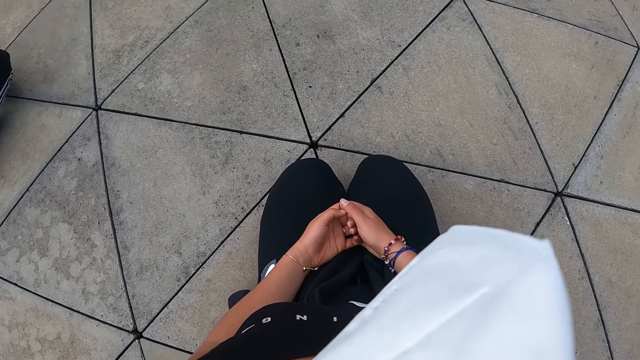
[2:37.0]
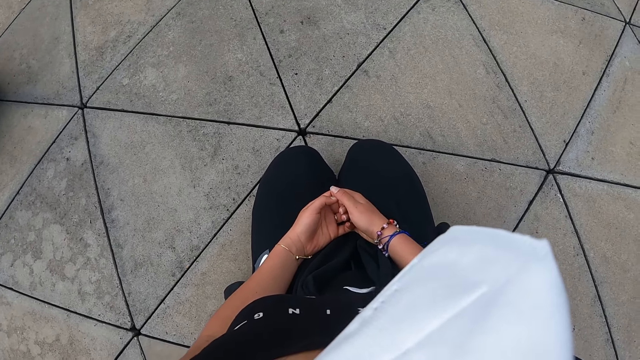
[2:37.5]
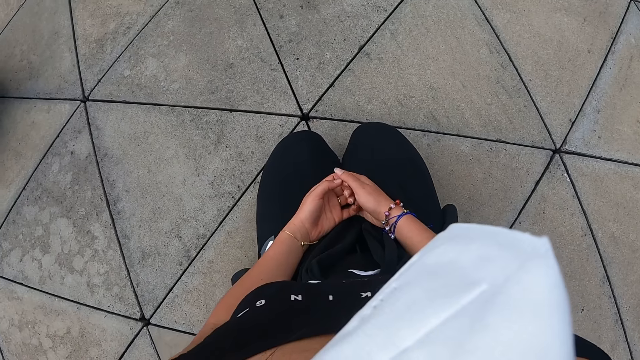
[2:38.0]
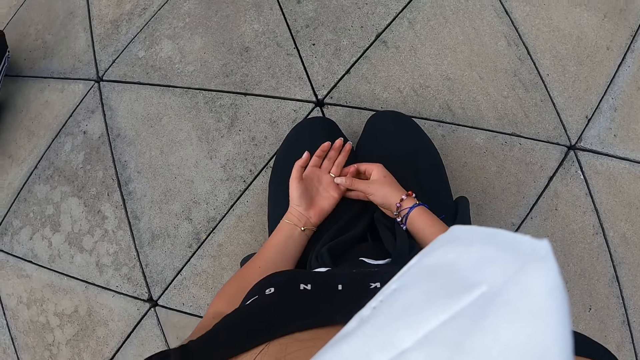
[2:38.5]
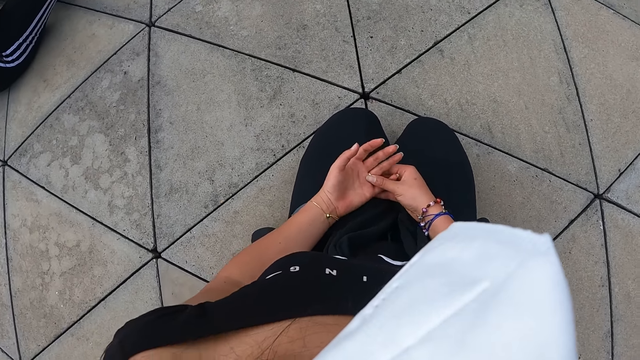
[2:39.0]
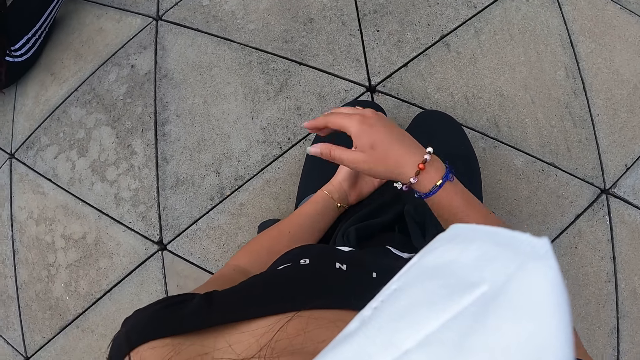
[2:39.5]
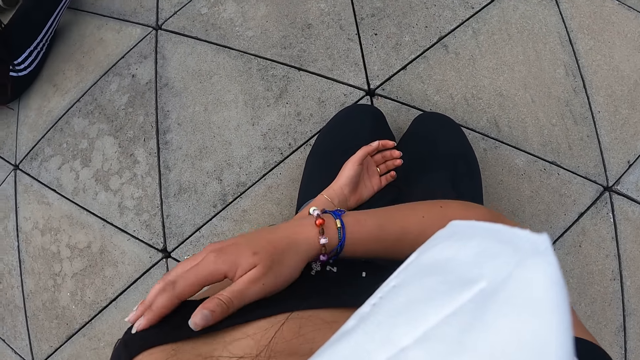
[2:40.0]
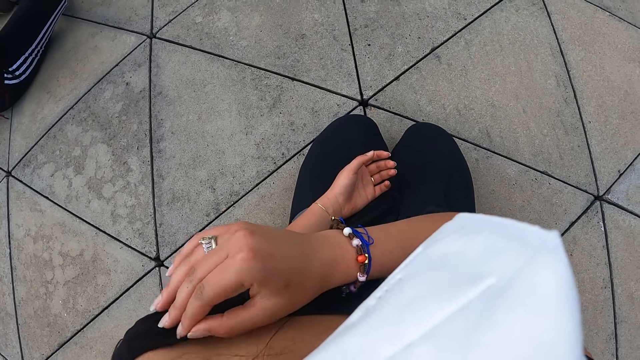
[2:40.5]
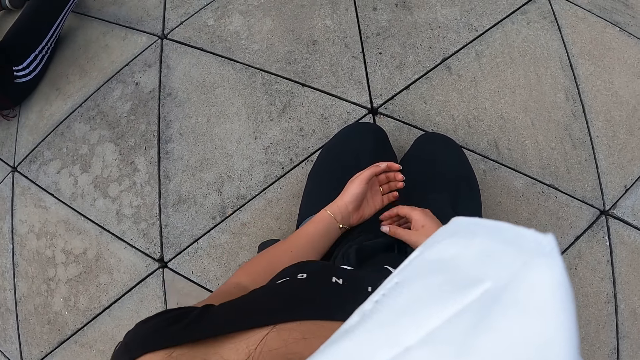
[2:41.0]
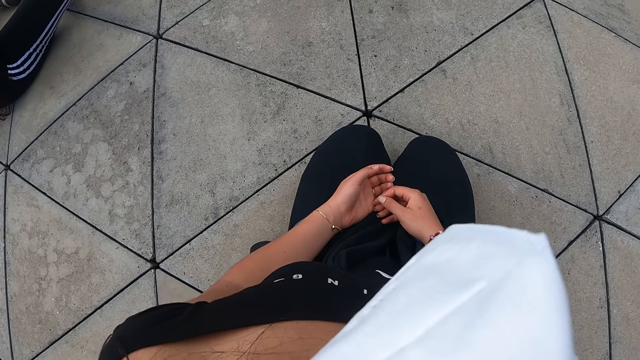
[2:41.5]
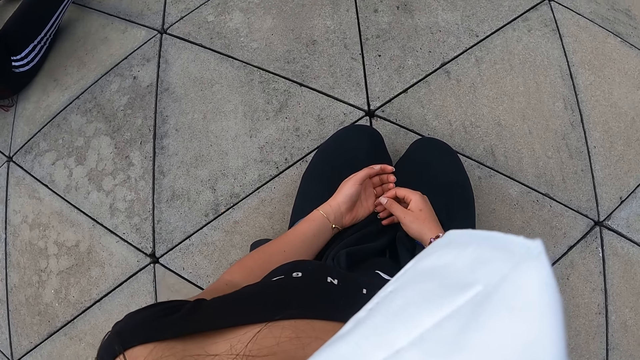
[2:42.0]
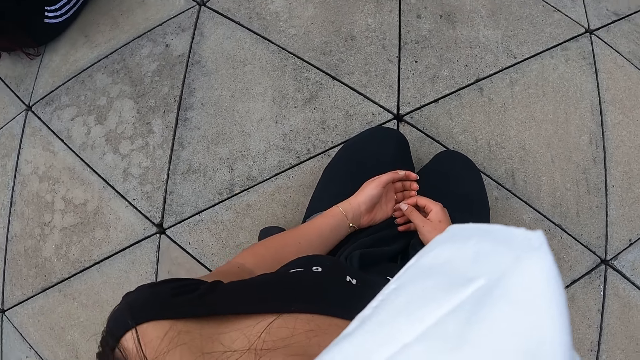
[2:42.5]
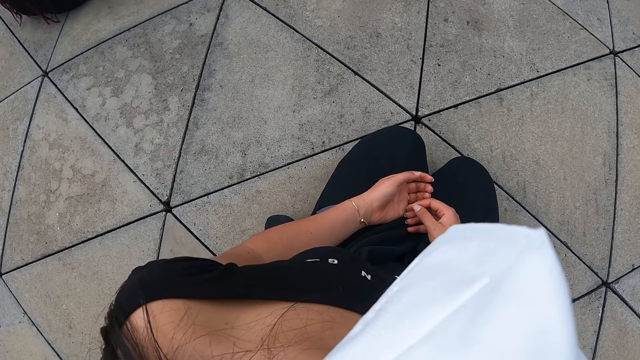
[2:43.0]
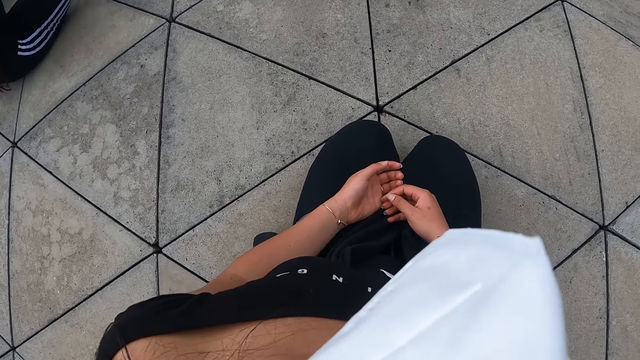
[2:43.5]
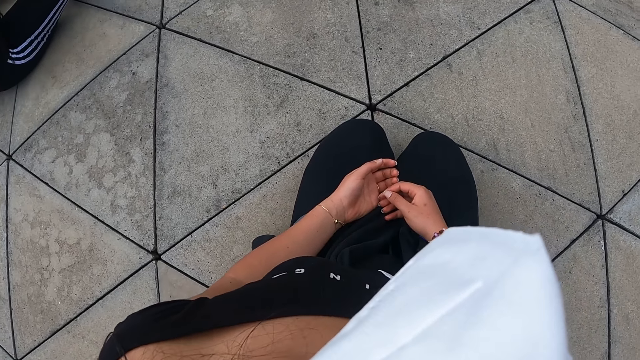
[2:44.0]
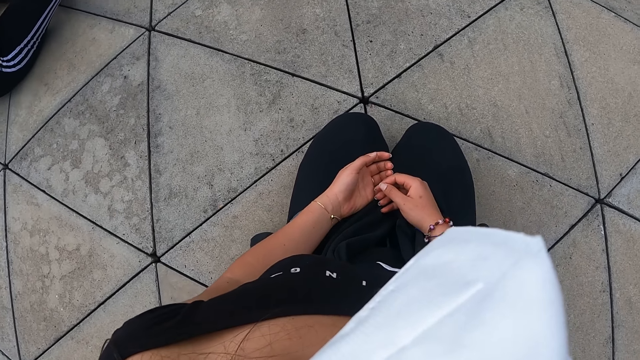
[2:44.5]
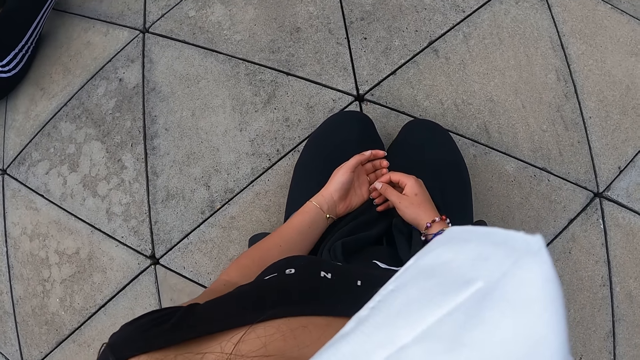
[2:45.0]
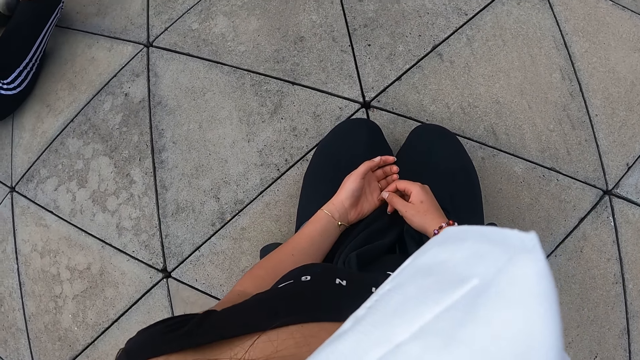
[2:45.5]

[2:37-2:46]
The camera wearer adjusts the ring on her left hand with her right hand. She adjusts her top with her right hand. She lifts her hand. She drops her right hand in her lap.

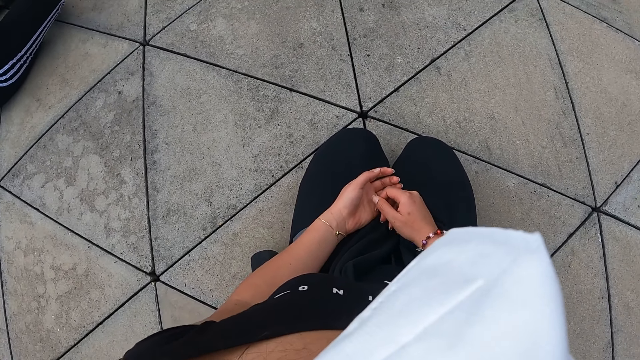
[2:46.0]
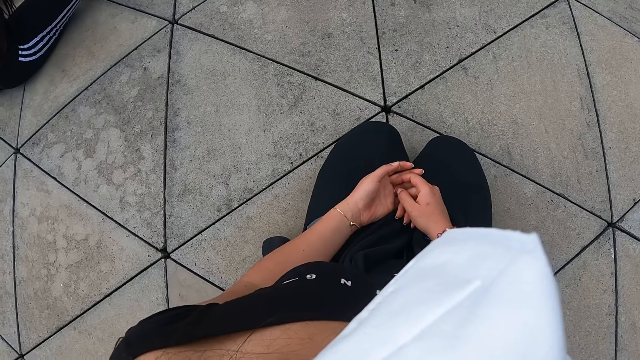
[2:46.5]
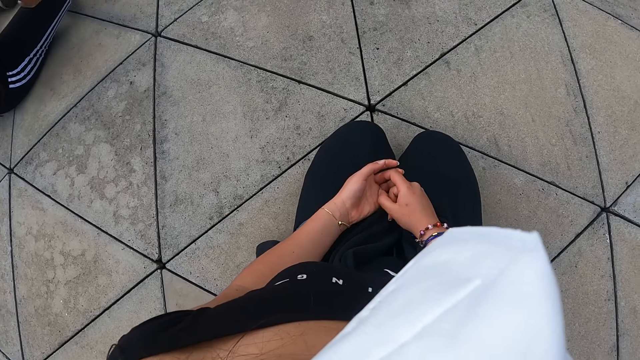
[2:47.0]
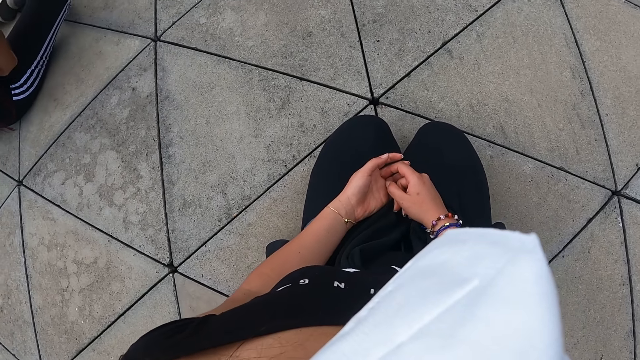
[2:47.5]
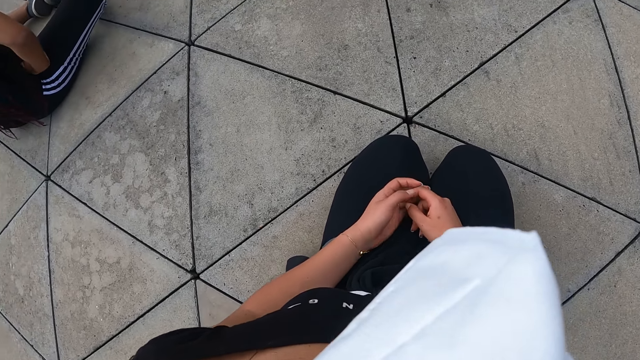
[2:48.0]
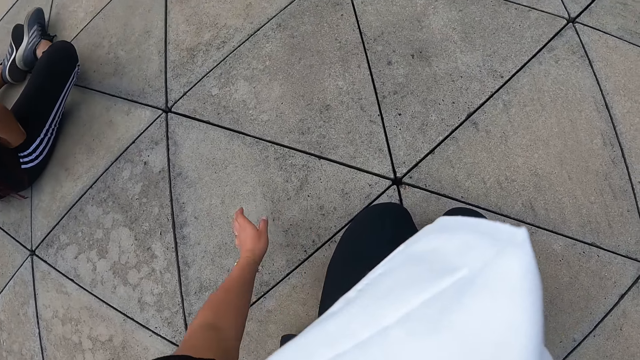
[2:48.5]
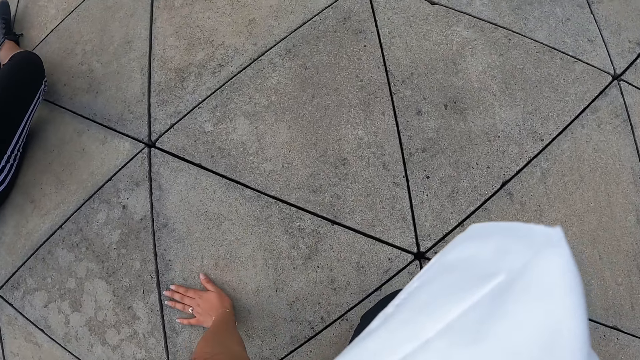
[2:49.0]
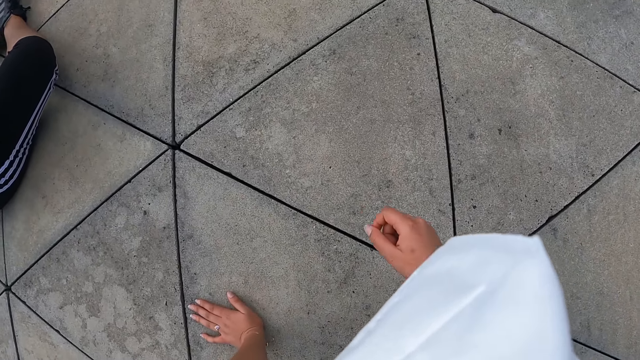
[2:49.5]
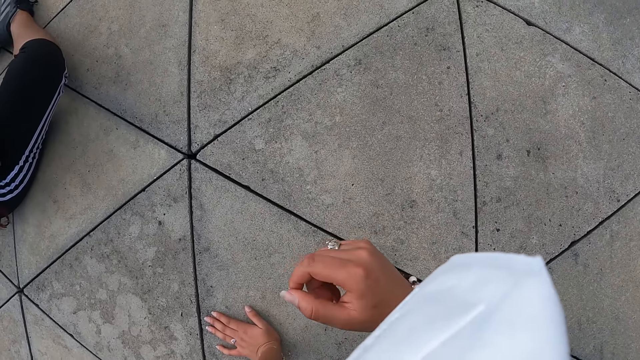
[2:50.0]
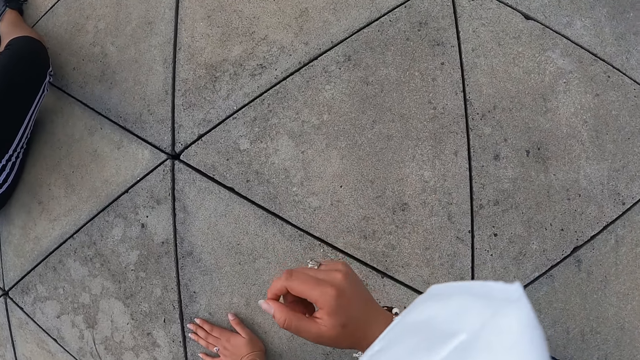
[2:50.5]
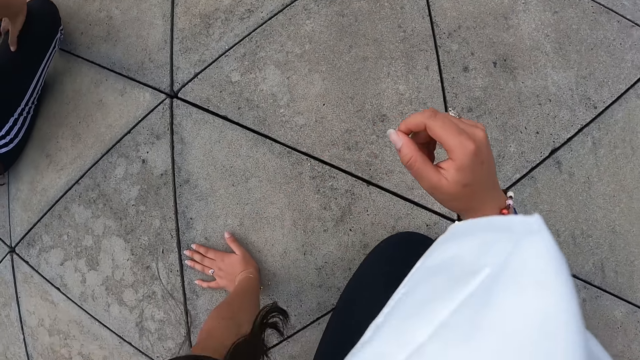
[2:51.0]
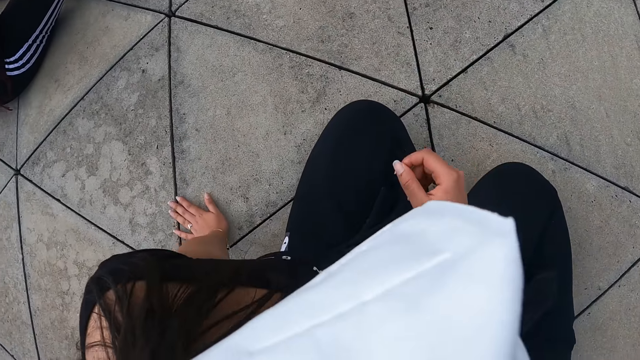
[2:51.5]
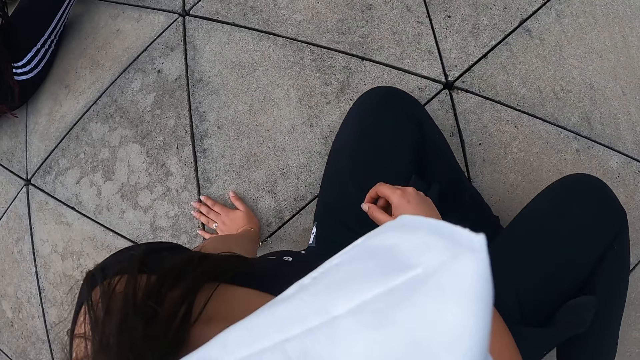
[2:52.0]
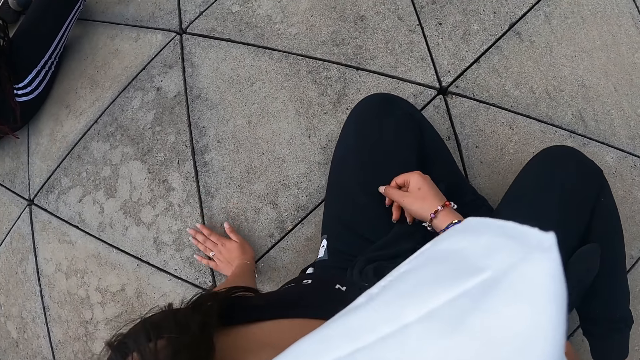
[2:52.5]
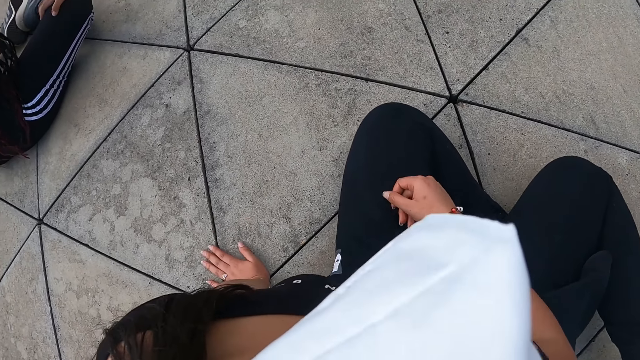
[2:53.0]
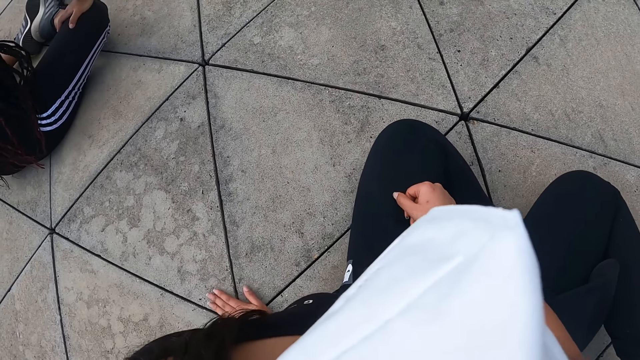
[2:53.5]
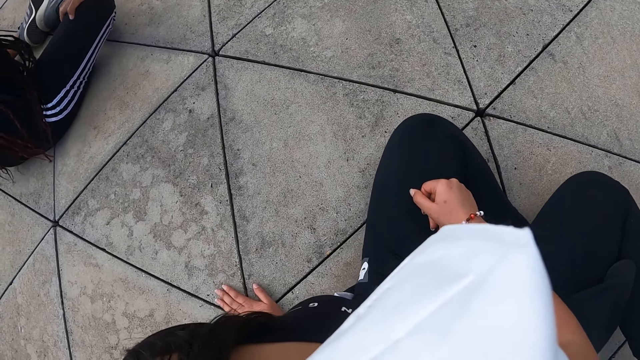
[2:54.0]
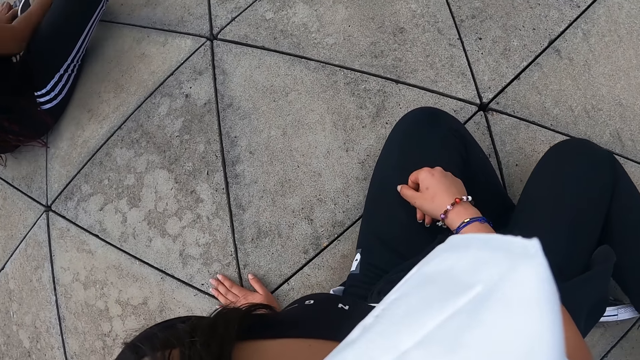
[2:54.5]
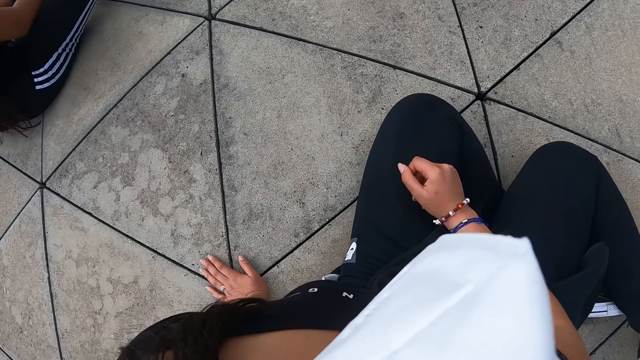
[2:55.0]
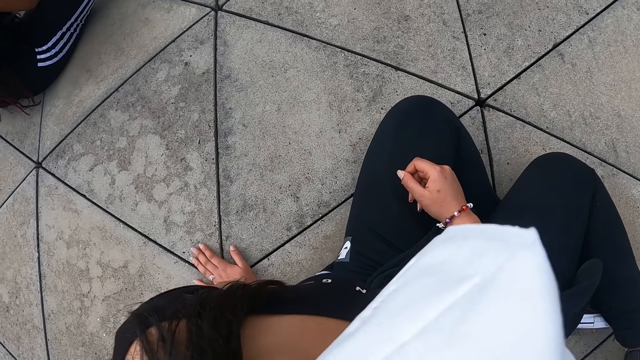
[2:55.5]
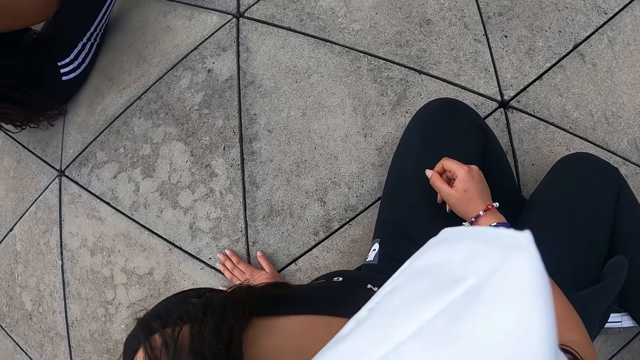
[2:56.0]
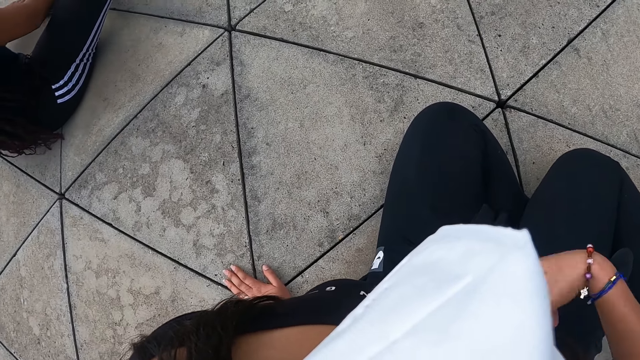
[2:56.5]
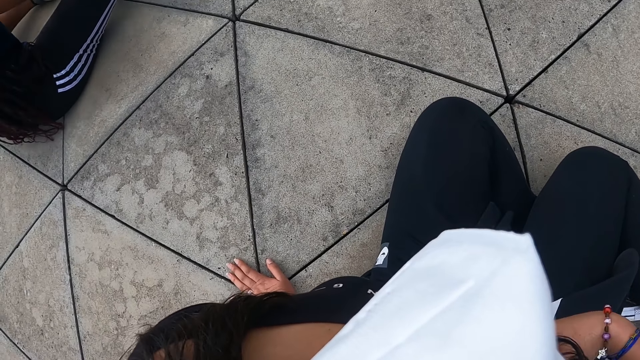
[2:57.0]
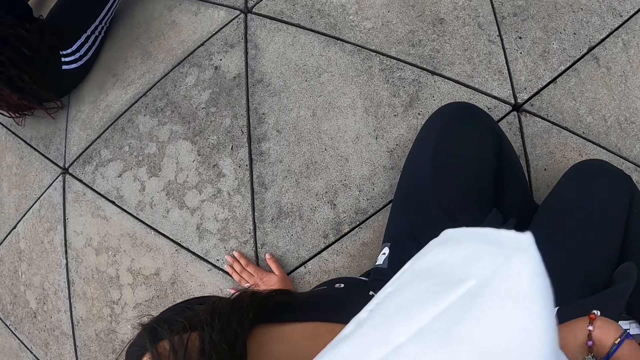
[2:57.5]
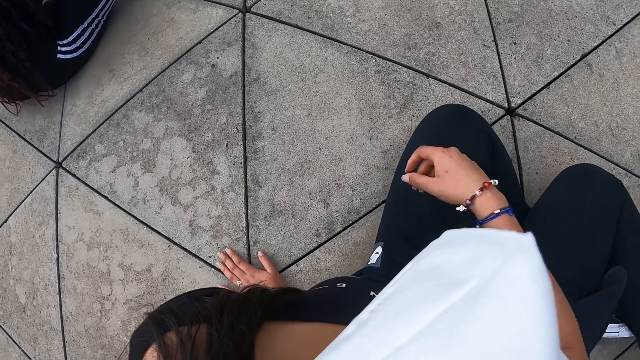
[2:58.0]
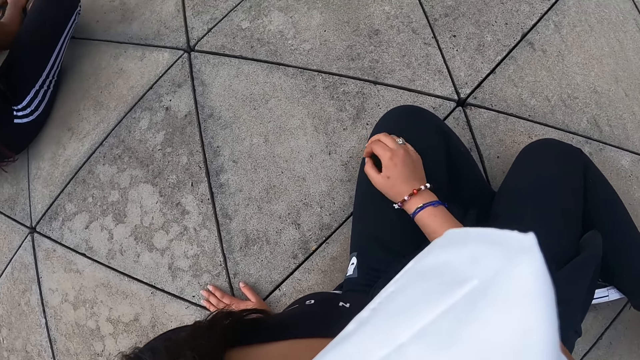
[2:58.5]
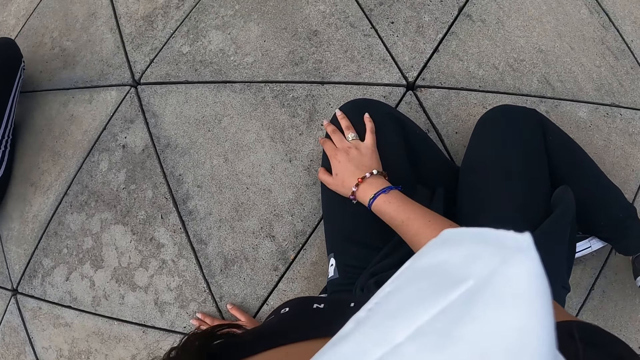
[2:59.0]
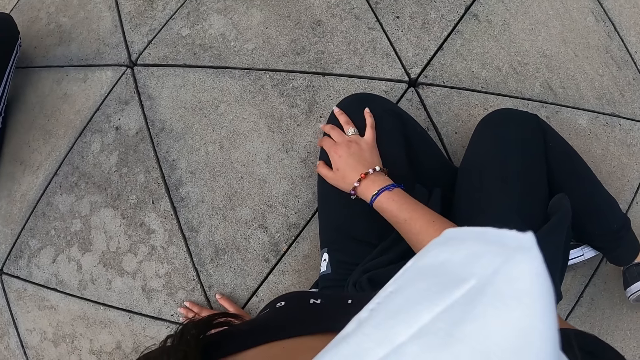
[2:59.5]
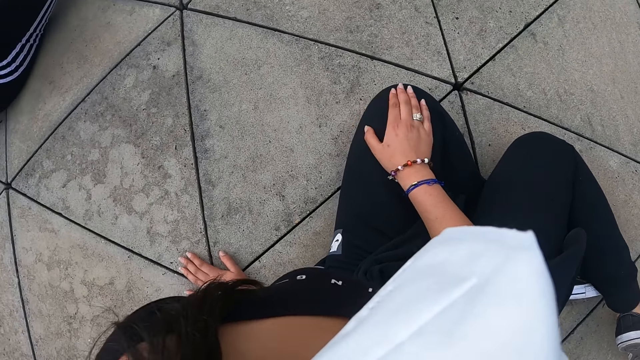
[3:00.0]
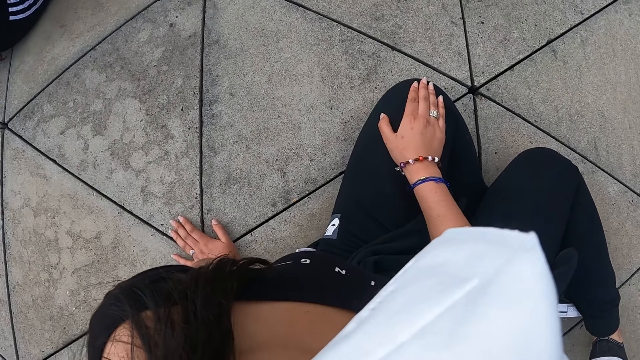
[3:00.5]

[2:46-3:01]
The camera wearer leans on the ground with her left hand. She touches the ground. She drops her right hand on her left leg. She adjusts her top with her right hand. She lifts her hand. She drops her right hand on her left leg.
